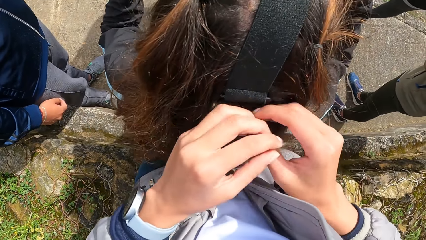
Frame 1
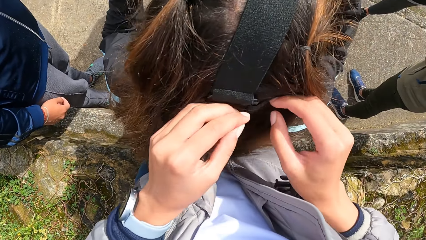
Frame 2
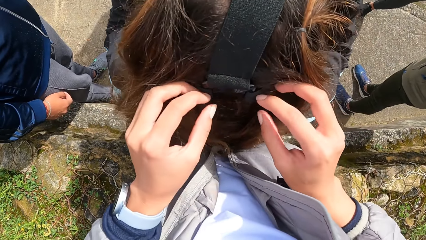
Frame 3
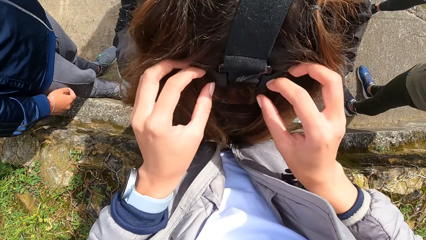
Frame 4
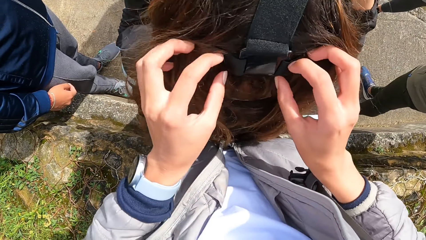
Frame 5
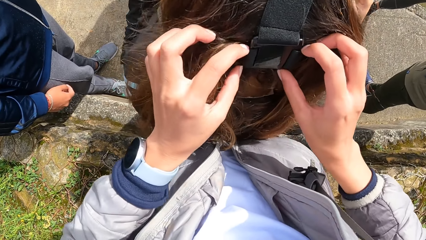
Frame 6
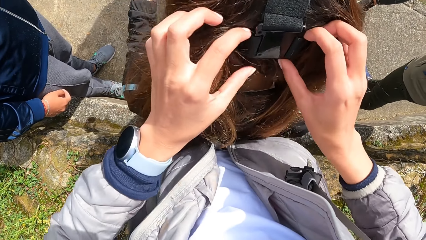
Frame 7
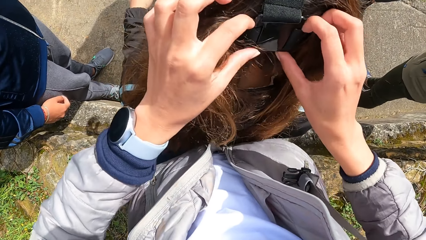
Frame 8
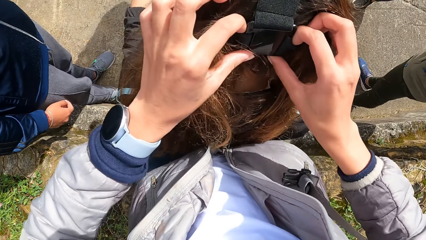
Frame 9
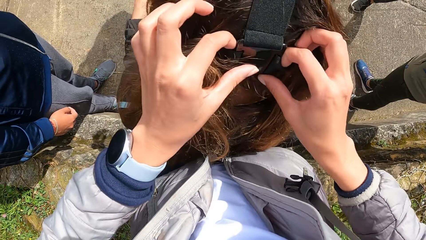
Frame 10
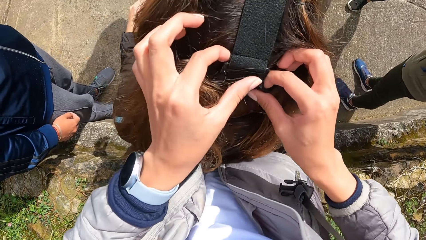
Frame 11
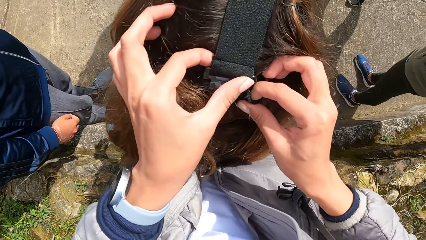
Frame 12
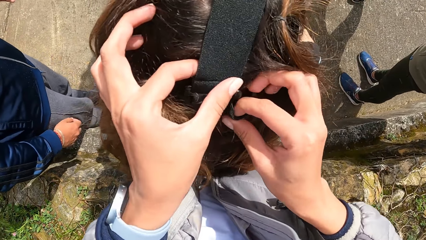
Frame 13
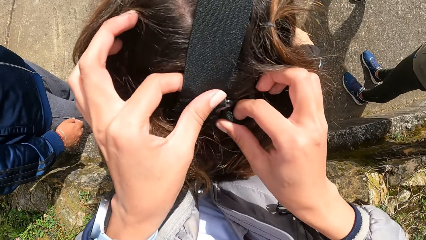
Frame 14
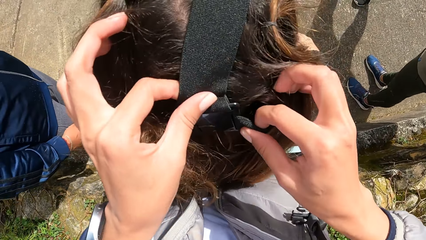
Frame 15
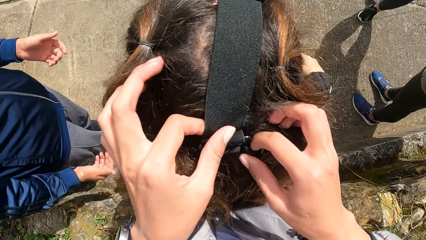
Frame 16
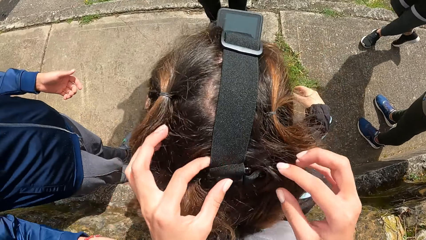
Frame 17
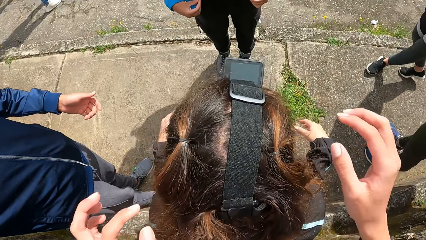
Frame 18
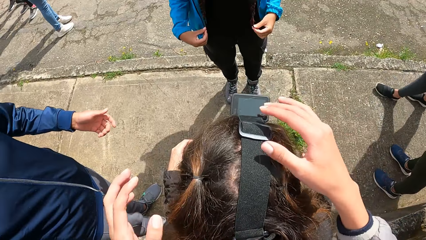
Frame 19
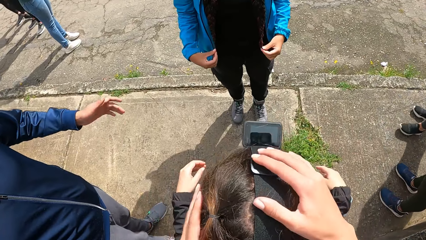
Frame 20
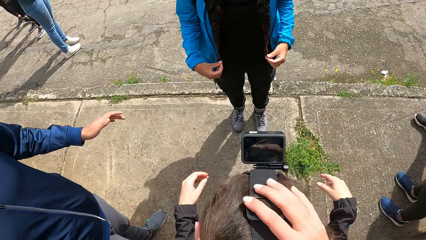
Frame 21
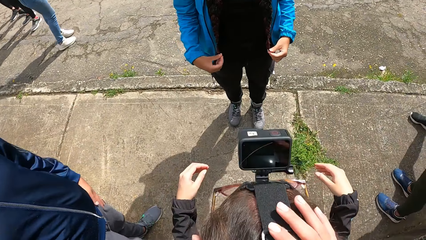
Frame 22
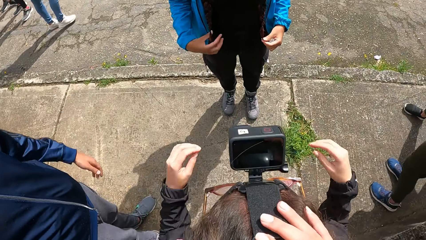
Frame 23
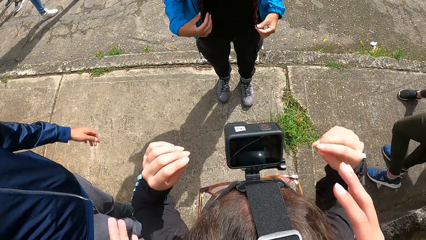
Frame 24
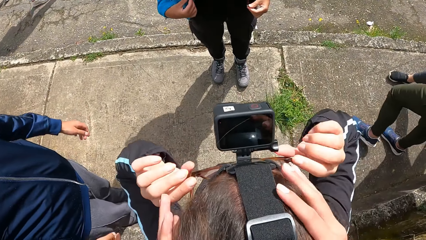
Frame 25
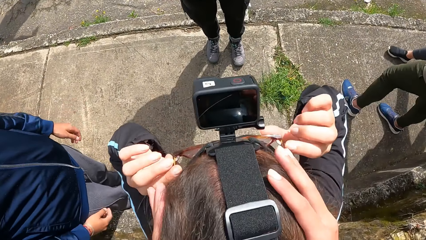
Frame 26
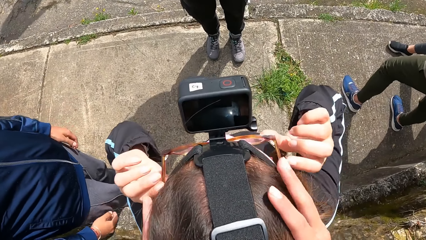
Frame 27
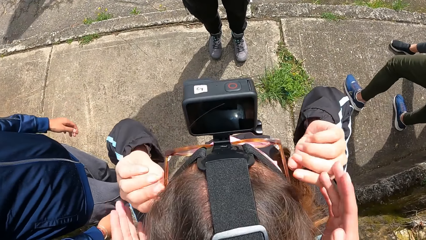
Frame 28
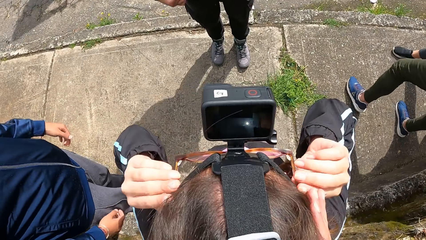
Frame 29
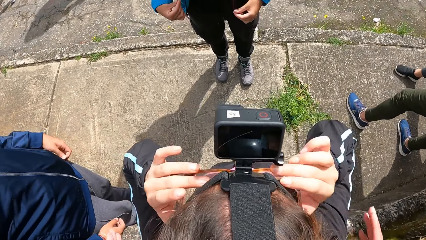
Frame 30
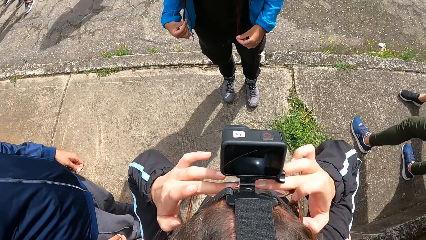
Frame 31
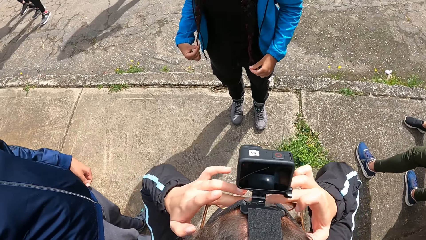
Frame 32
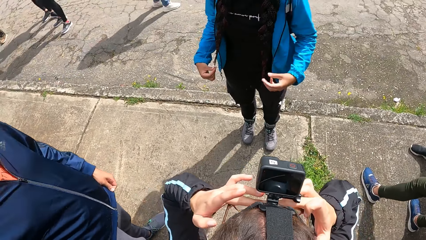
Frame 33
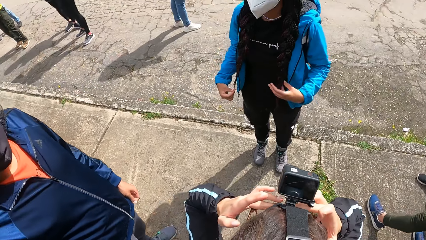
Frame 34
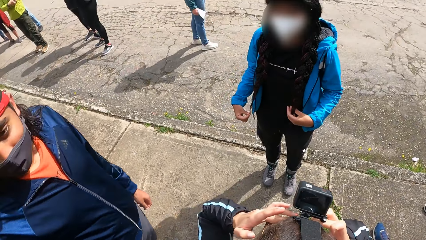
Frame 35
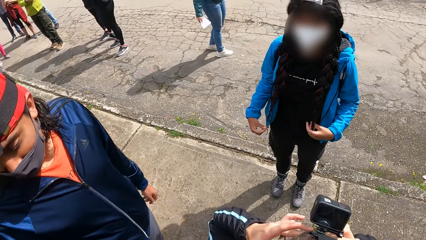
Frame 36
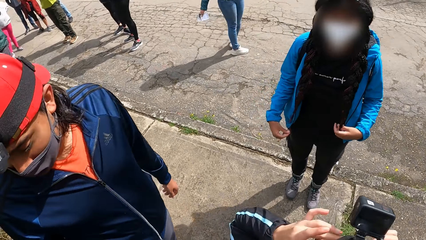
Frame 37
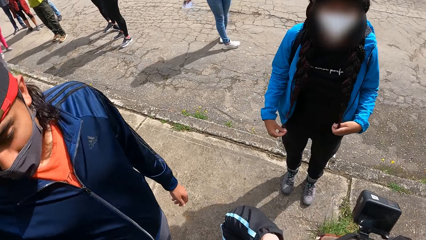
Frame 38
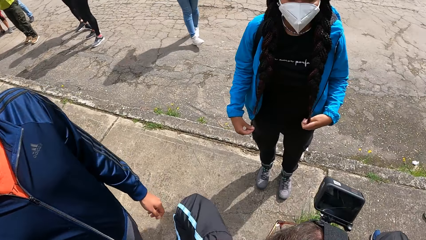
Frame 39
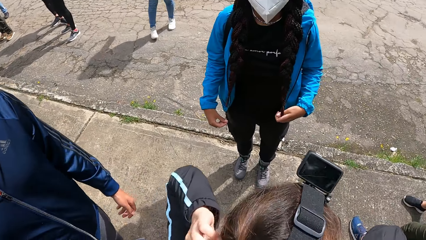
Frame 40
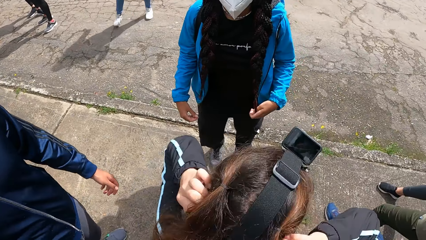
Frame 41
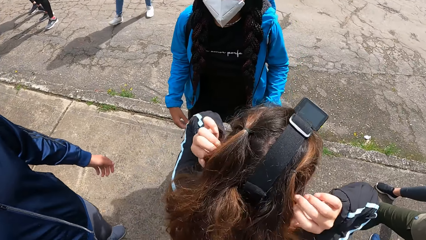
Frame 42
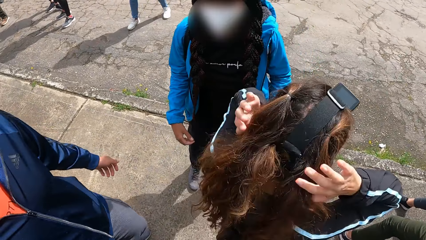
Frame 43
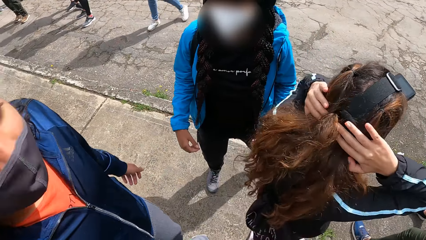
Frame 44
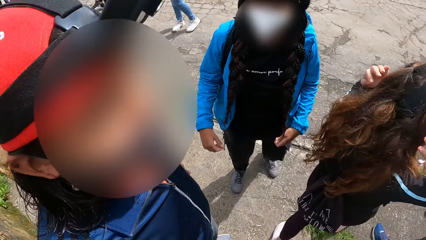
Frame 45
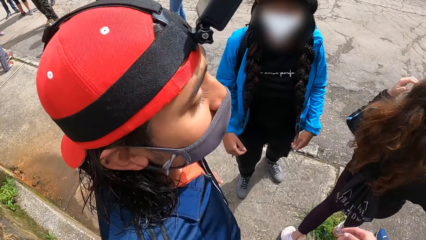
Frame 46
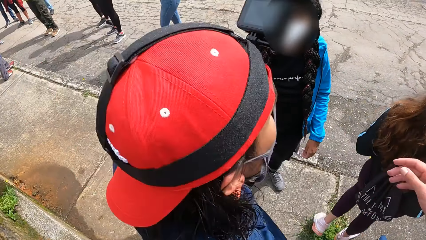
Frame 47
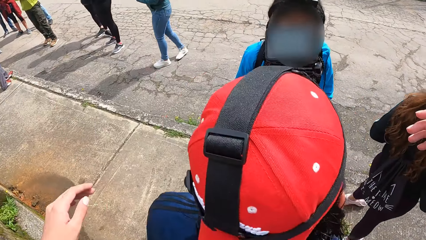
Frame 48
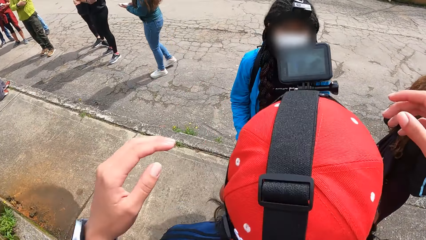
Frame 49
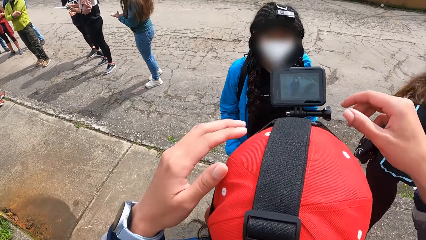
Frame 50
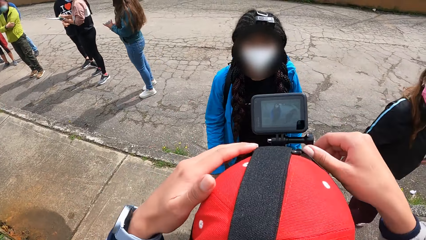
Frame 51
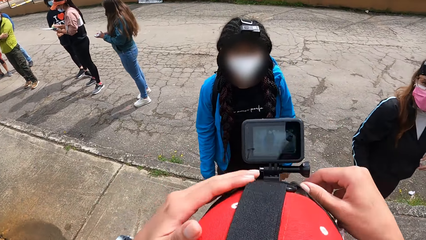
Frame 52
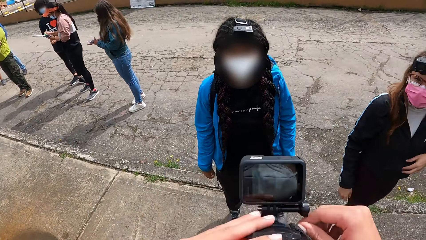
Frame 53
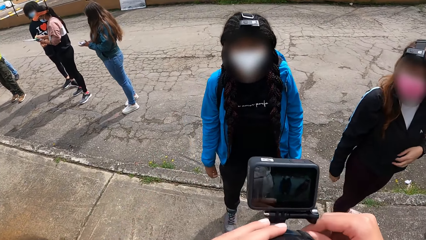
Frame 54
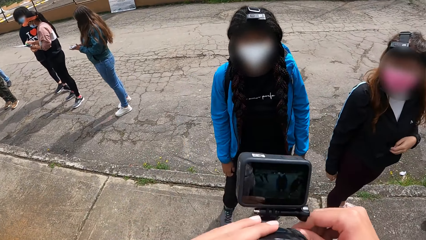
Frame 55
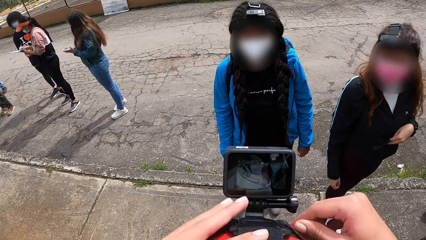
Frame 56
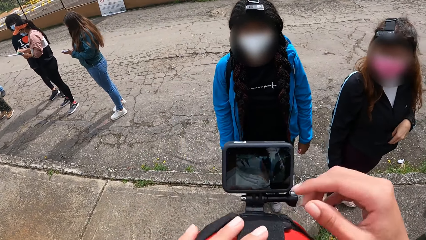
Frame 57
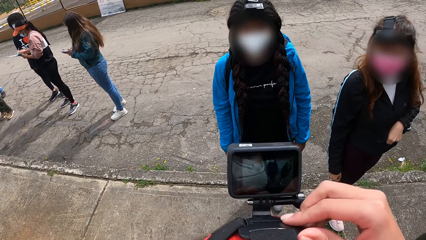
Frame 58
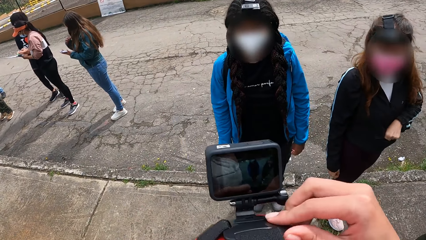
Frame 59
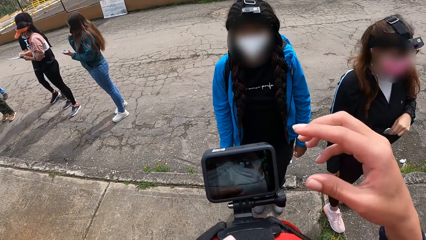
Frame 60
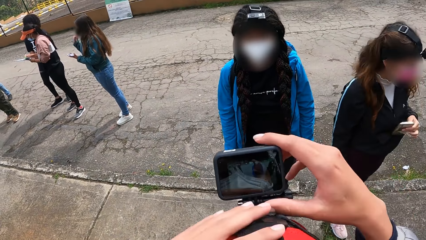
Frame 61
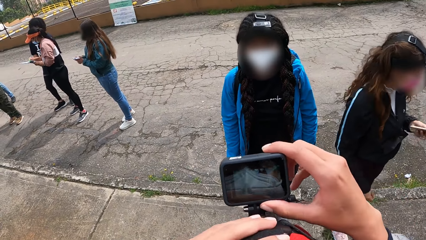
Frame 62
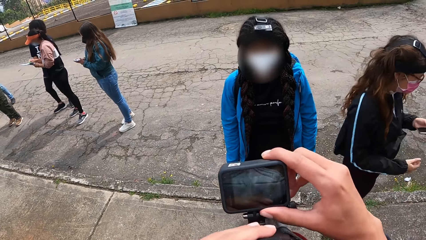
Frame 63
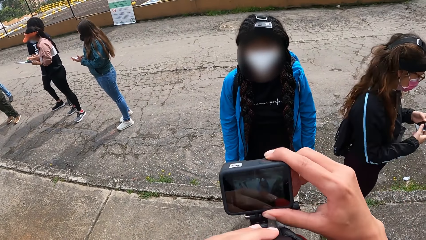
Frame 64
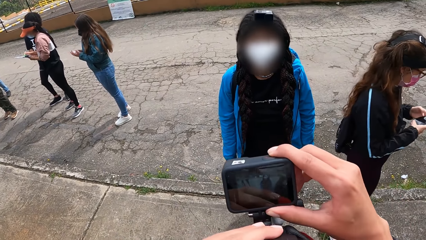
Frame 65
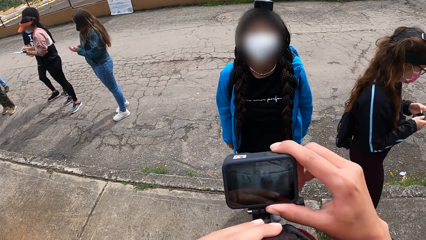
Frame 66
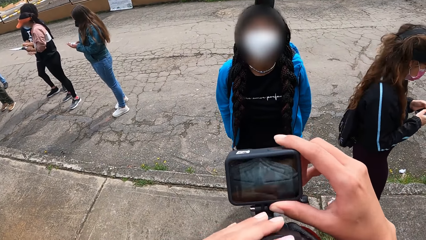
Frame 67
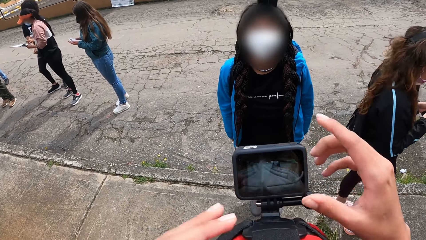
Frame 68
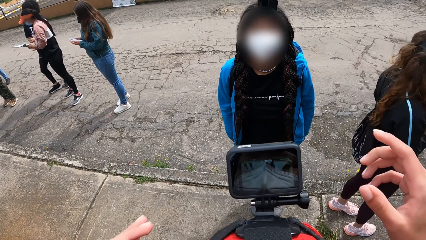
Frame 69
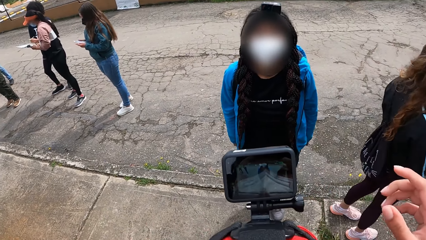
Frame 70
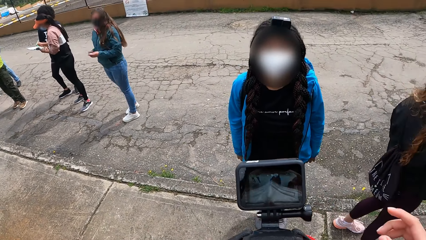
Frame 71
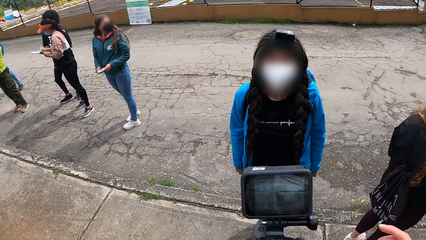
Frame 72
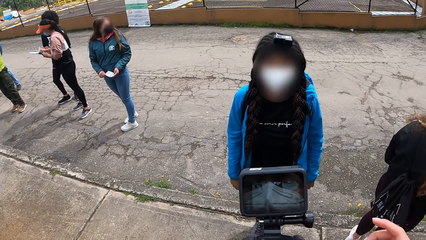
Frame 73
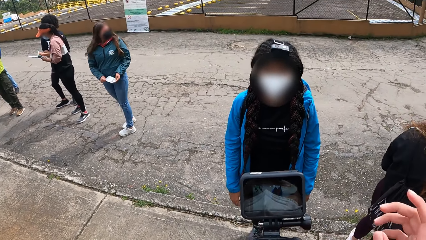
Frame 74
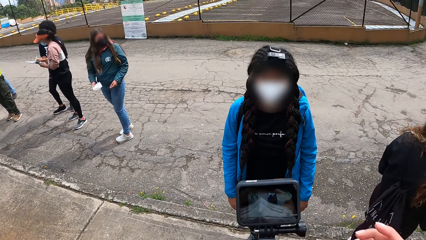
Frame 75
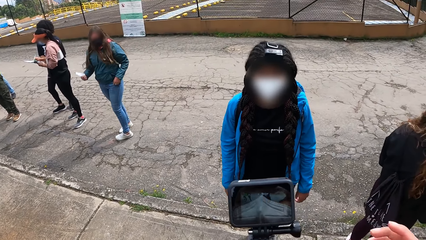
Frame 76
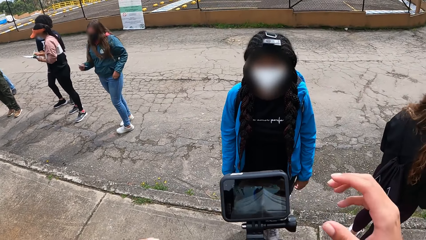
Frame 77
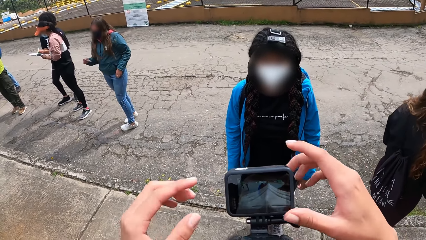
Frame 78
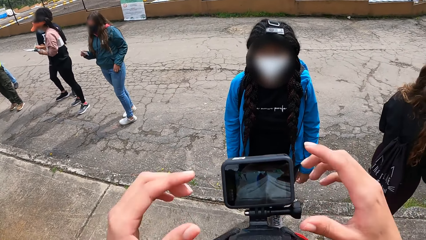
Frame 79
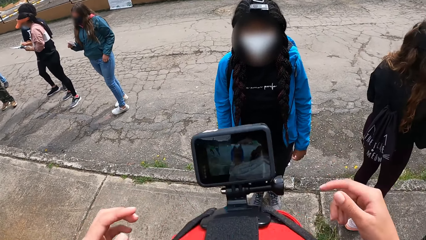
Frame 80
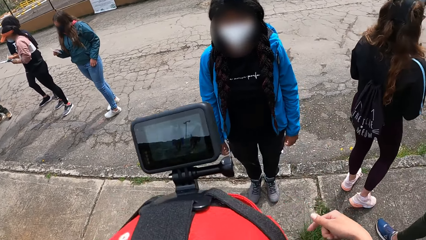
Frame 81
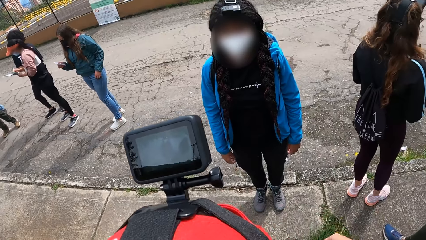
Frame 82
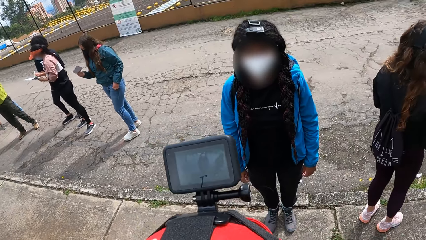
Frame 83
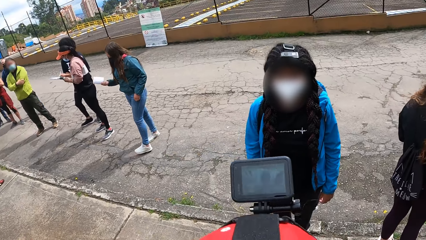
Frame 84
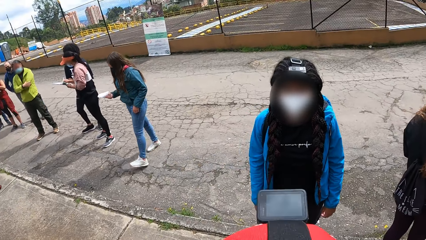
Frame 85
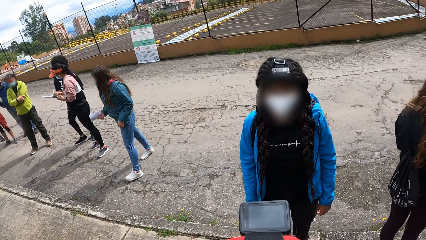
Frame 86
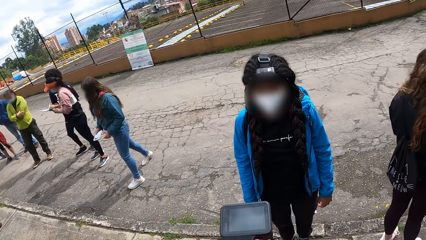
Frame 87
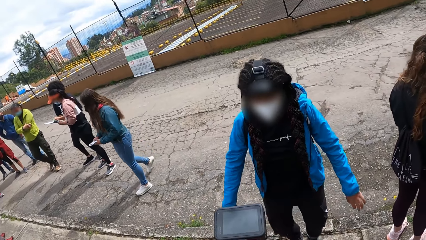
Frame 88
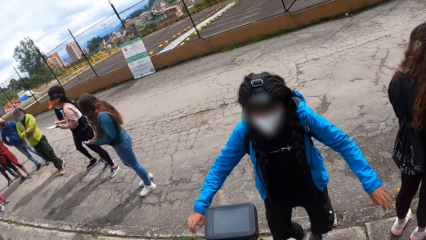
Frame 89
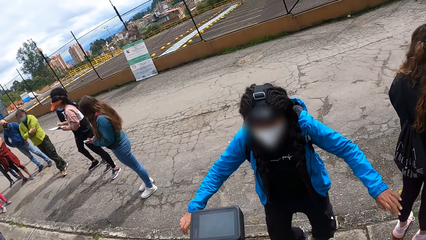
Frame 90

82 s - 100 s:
The camera wearer adjusts the camera on the head of the man with both hands. A woman holds the paper with both hands. Another woman writes on a book in her left hand with a pen in her right hand. A third woman removes a phone from her jacket with her right hand. The third woman operates the phone with both hands.
